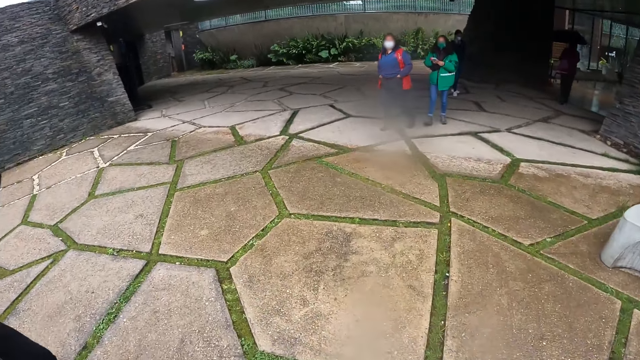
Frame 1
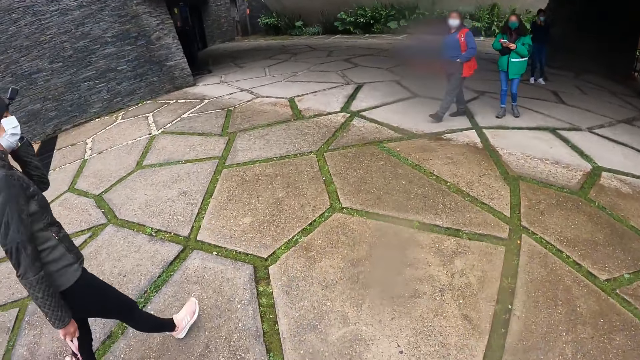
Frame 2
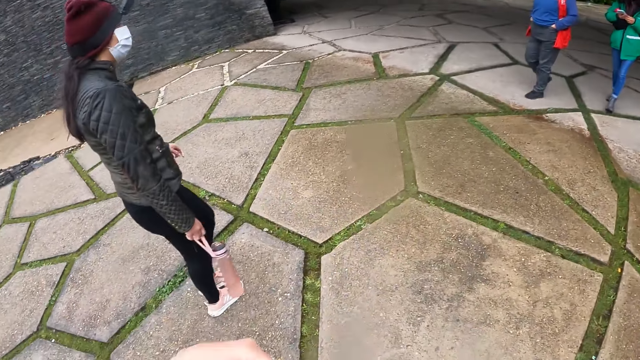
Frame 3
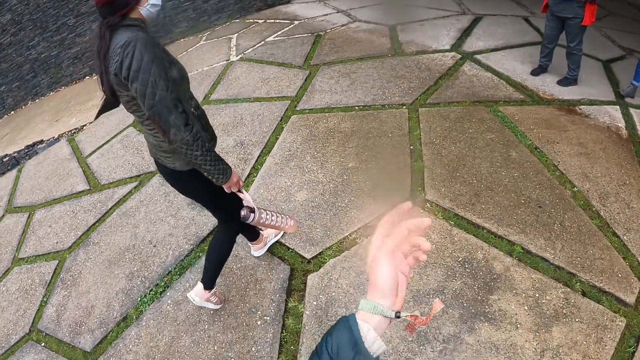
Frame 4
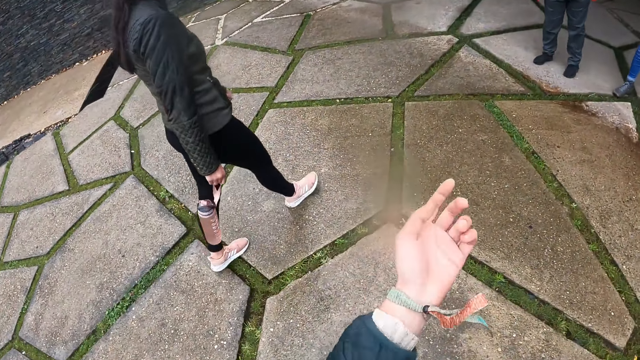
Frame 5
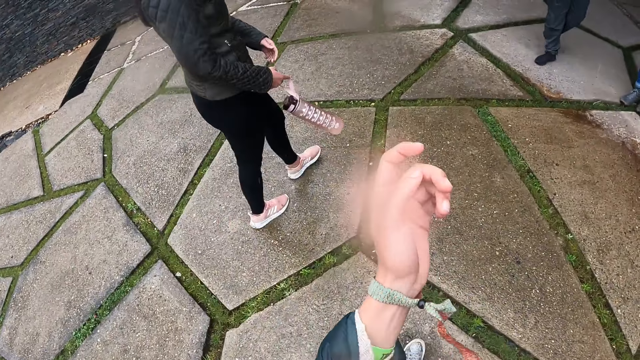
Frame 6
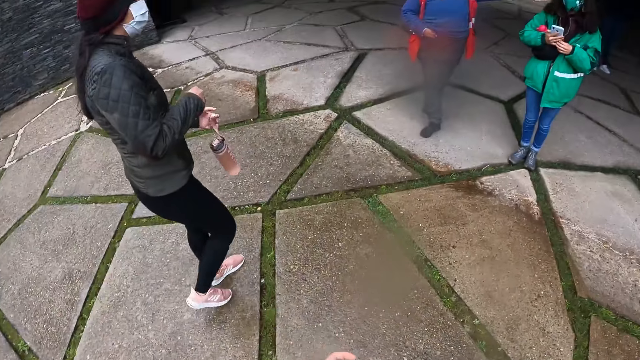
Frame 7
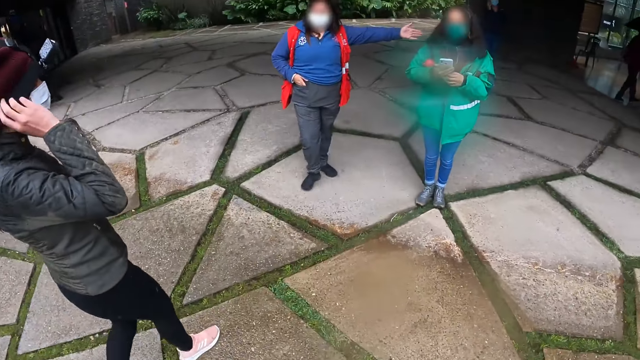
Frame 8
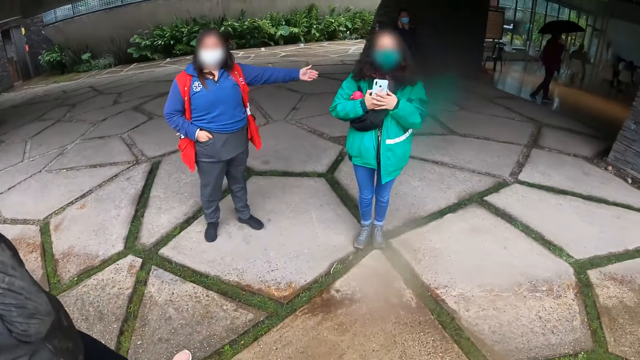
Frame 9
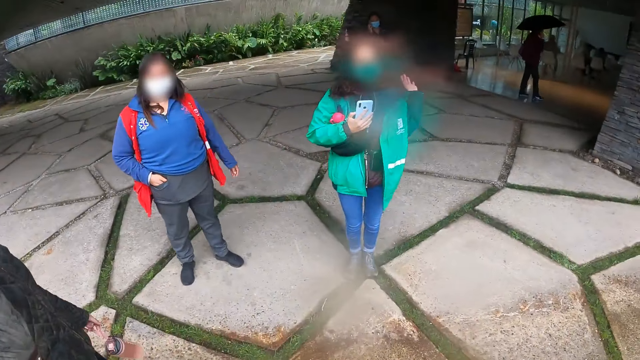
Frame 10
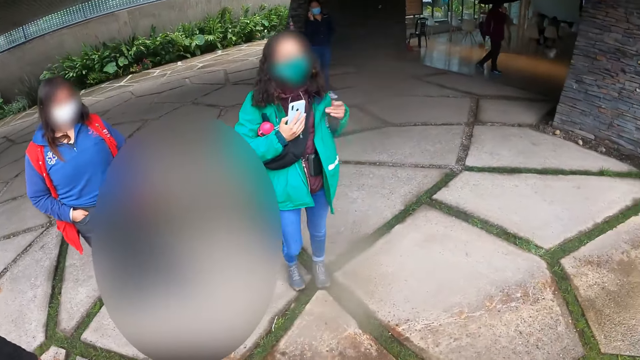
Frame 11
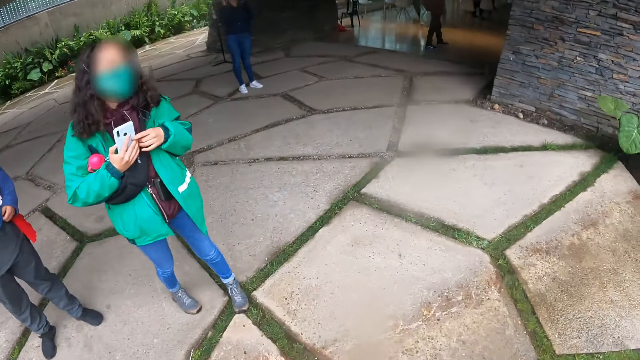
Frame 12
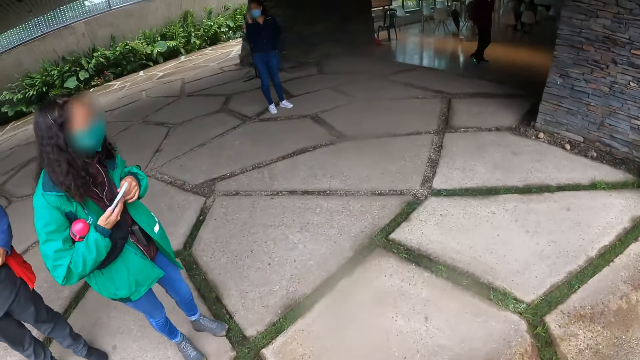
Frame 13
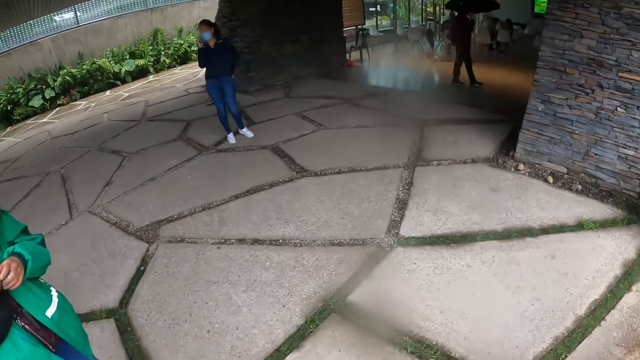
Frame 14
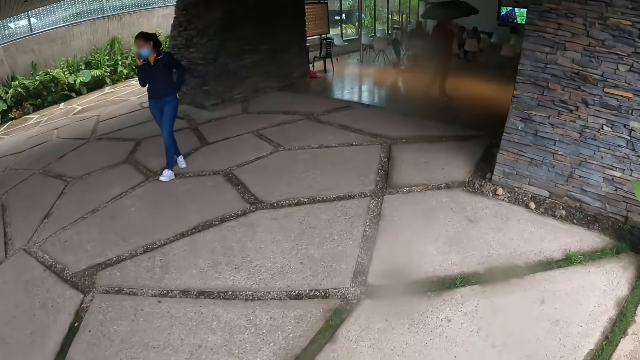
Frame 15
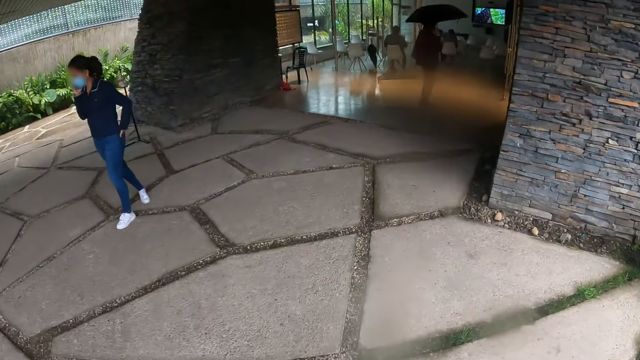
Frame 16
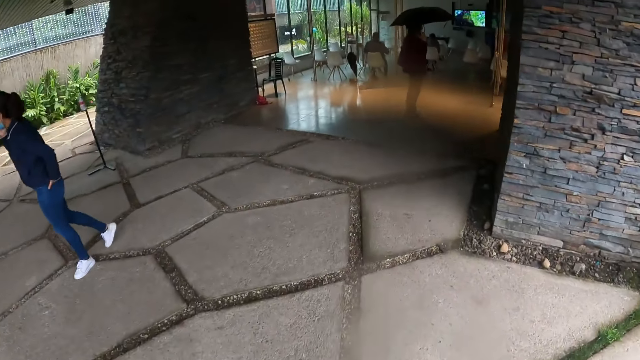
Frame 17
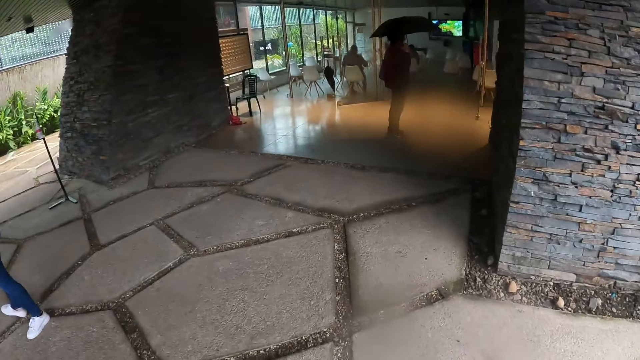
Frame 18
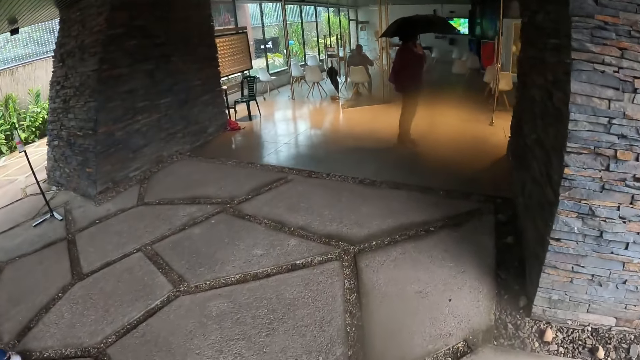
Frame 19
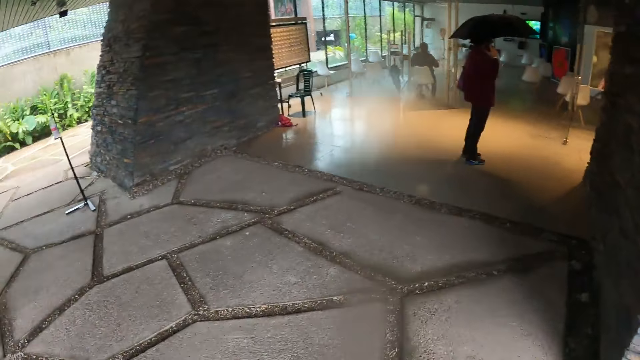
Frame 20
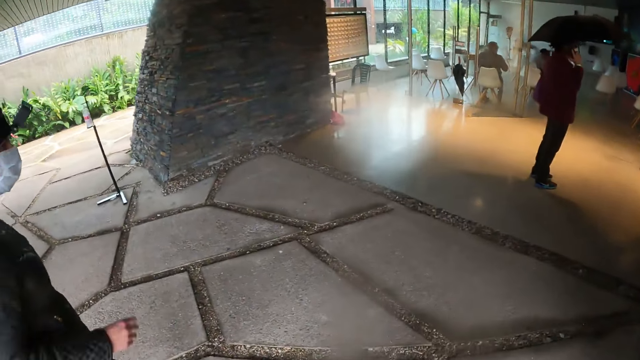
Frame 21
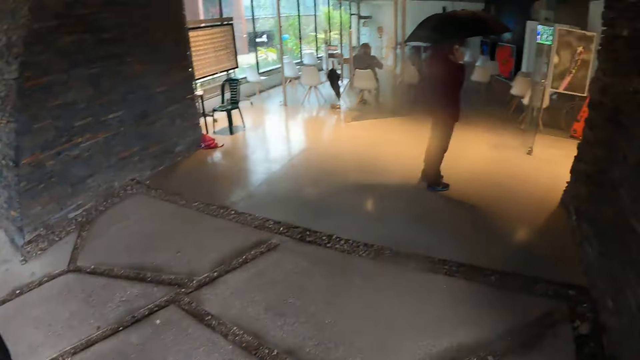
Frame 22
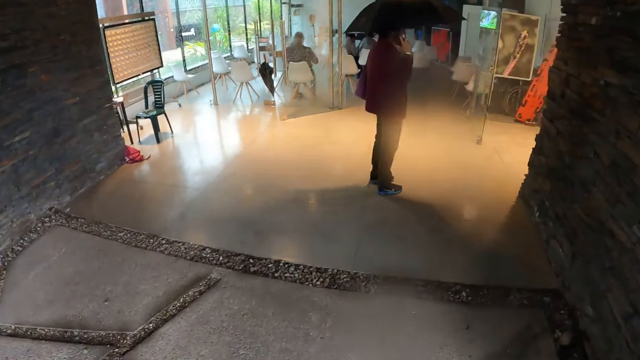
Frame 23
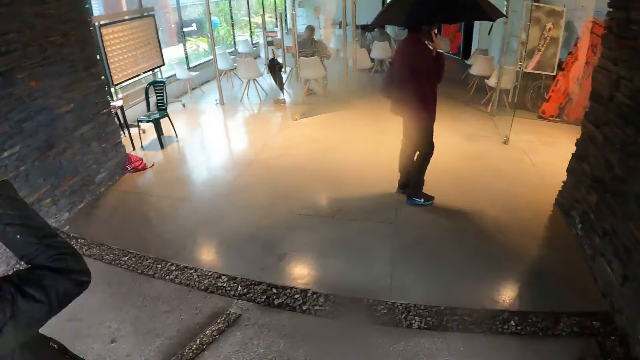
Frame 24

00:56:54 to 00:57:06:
The camera wearer interacts with a woman and another woman.

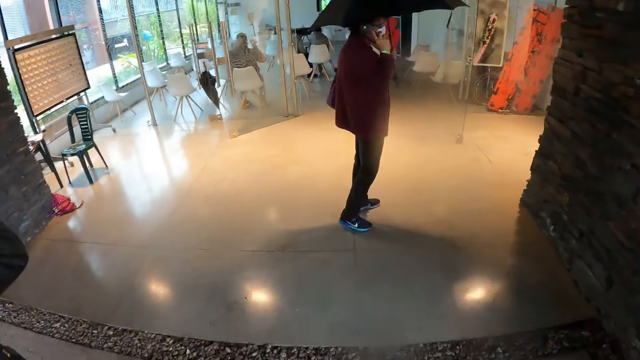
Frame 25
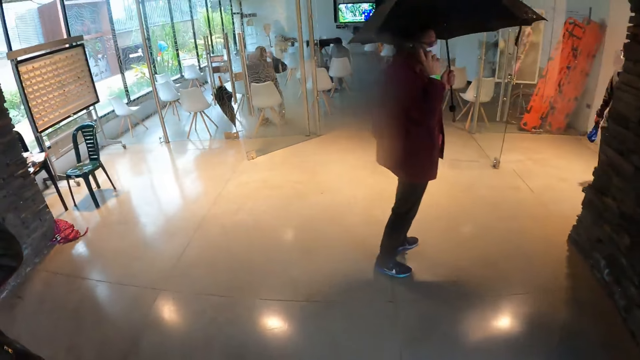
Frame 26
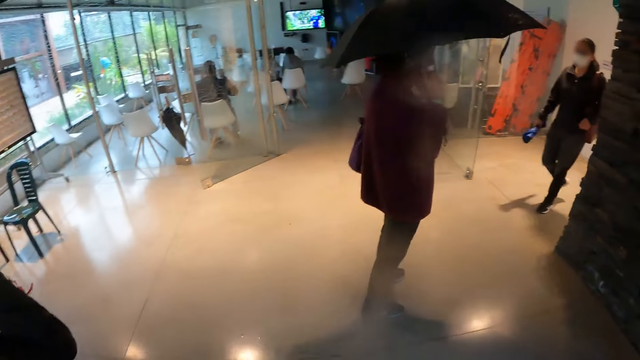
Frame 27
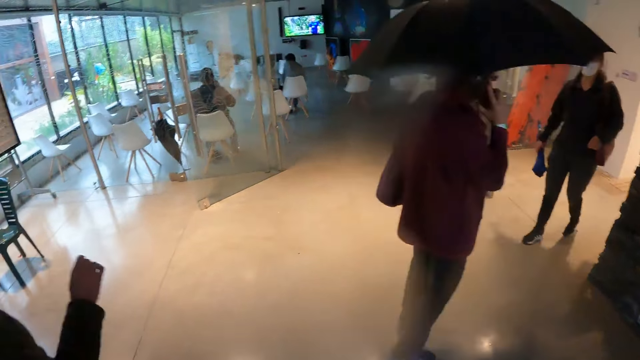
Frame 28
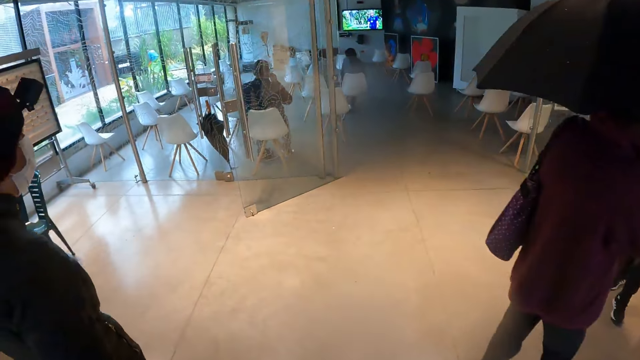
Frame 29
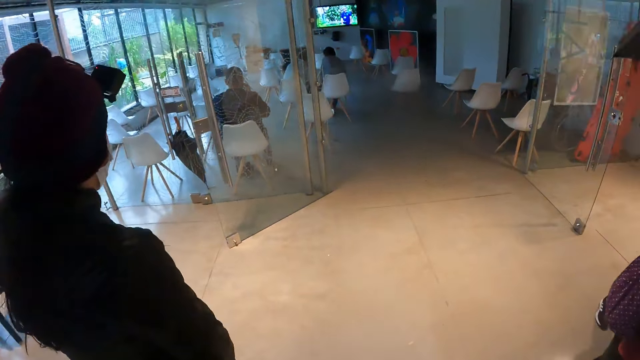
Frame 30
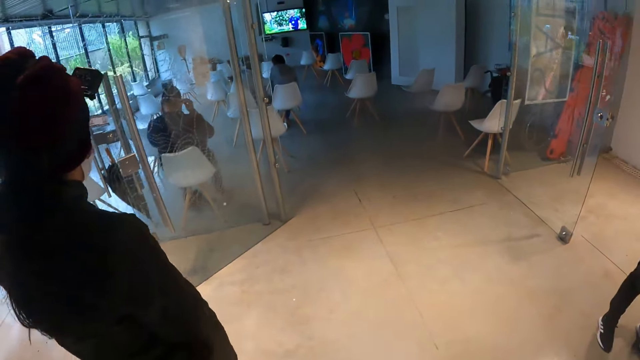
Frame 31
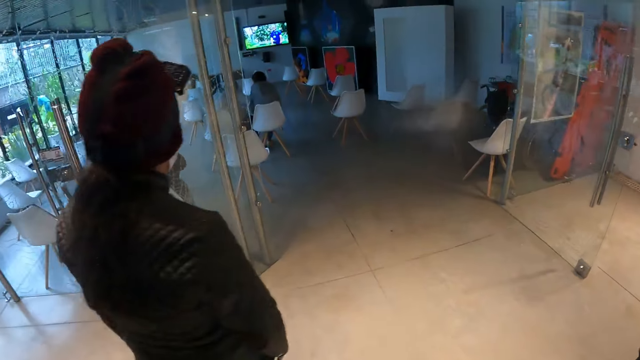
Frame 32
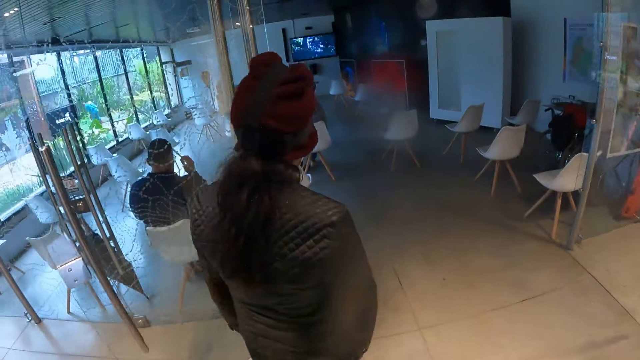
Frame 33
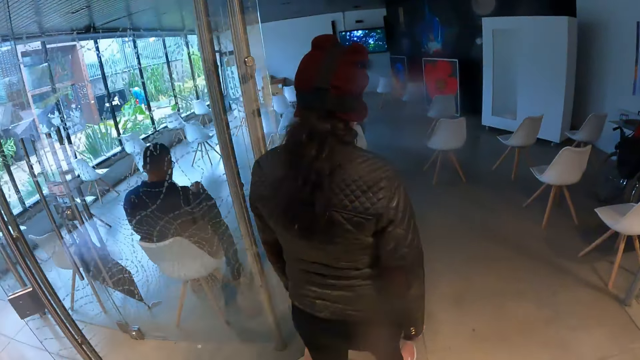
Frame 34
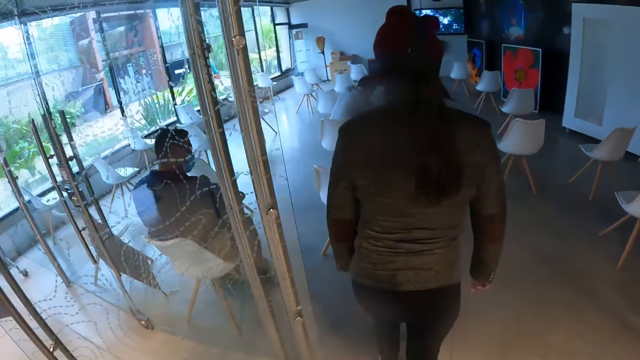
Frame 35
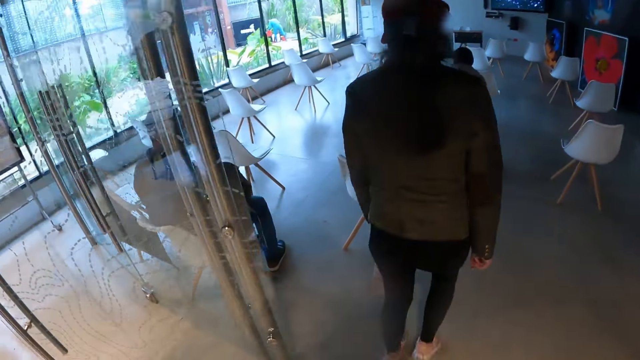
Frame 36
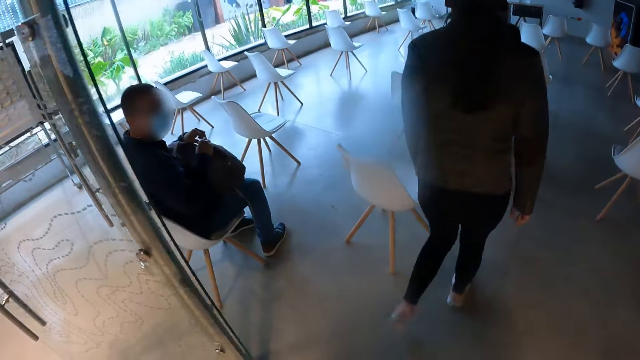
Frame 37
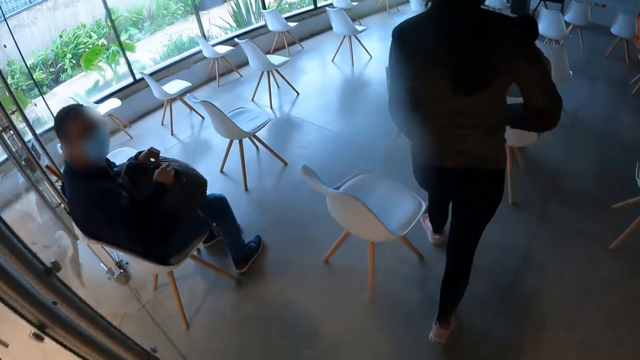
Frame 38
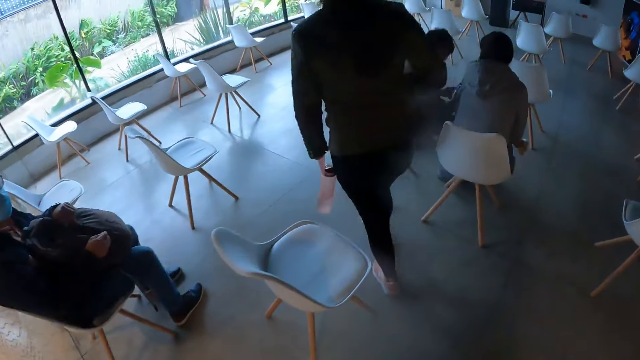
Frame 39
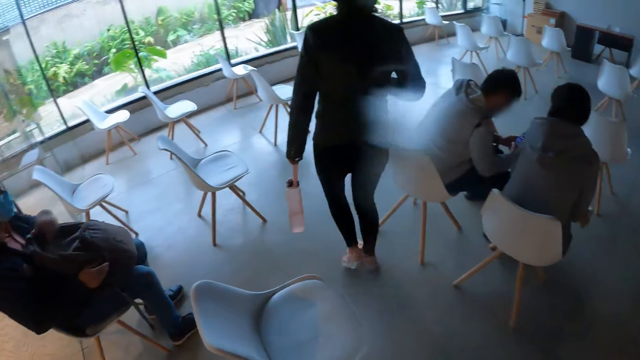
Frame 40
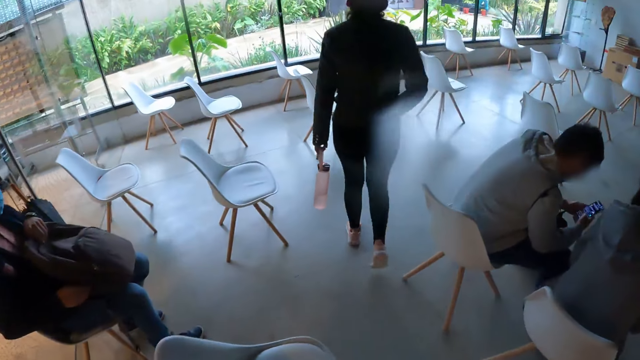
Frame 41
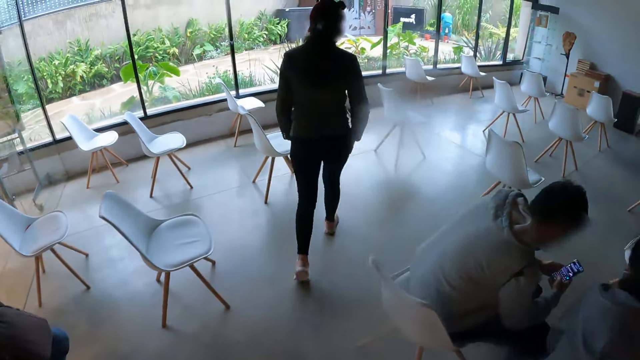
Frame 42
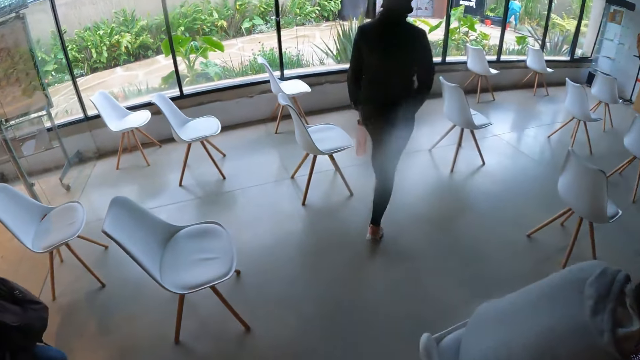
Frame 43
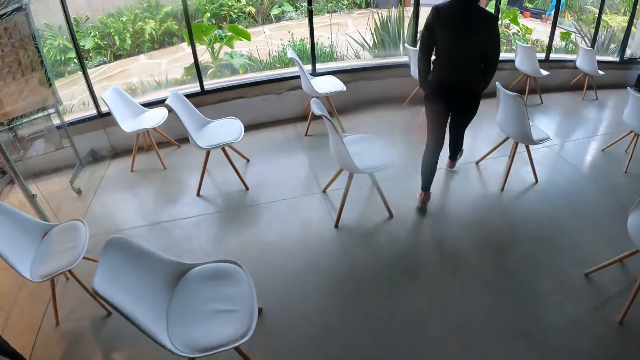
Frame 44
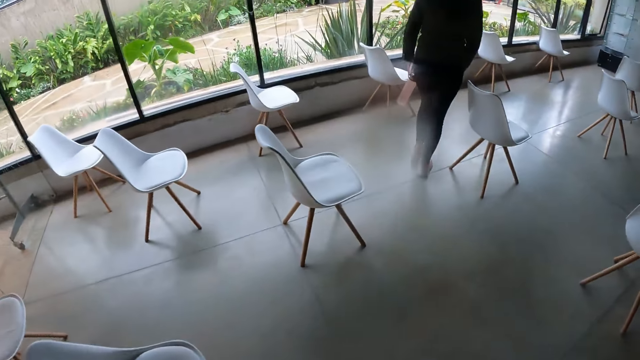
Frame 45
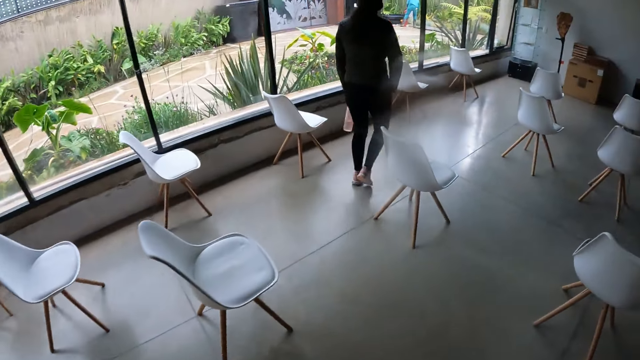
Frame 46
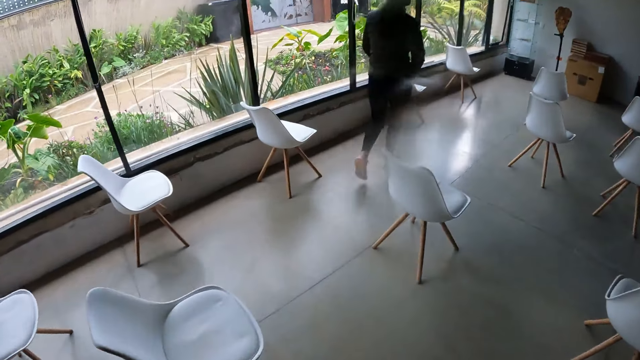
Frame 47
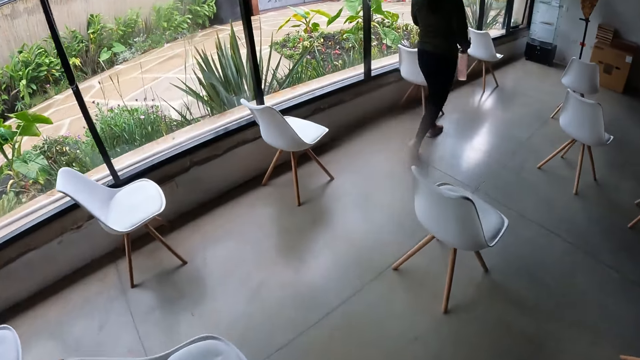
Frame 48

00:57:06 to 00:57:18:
The camera wearer walks into a hall with the group of people.
